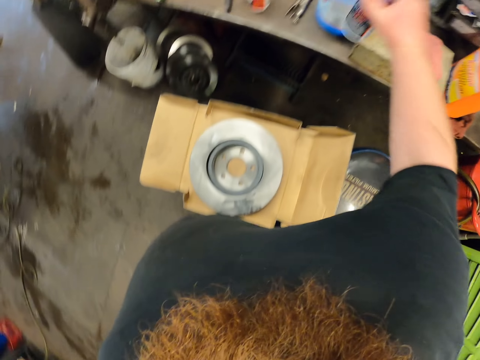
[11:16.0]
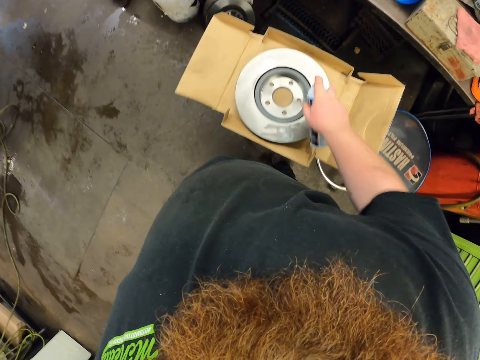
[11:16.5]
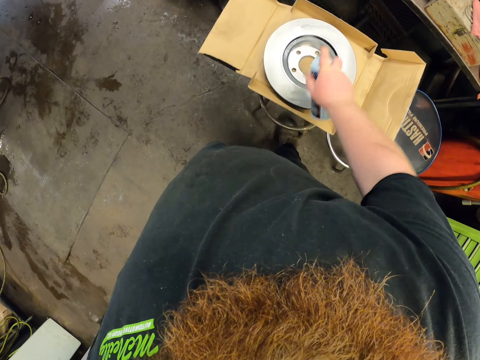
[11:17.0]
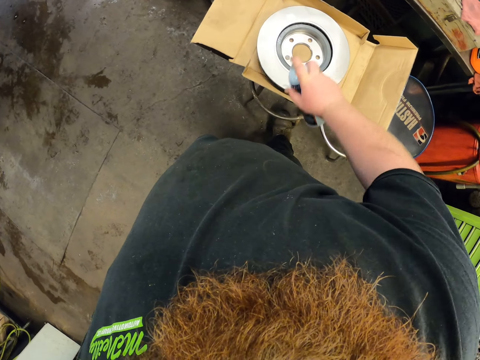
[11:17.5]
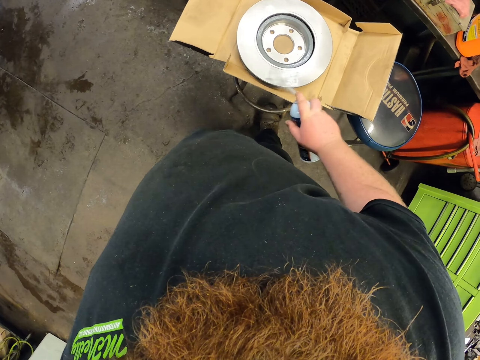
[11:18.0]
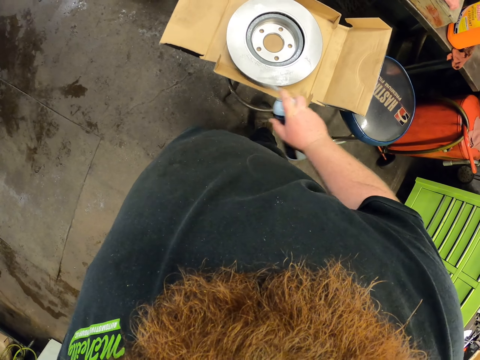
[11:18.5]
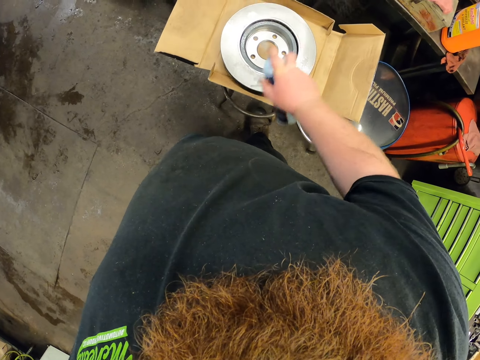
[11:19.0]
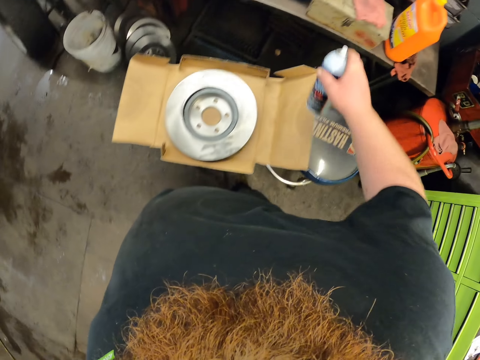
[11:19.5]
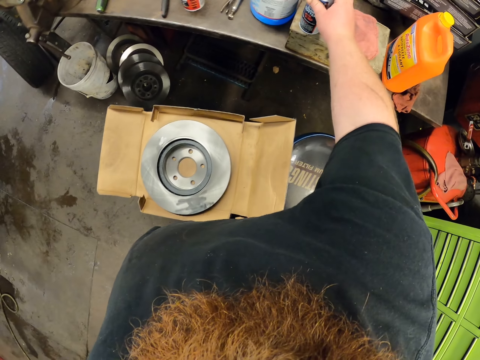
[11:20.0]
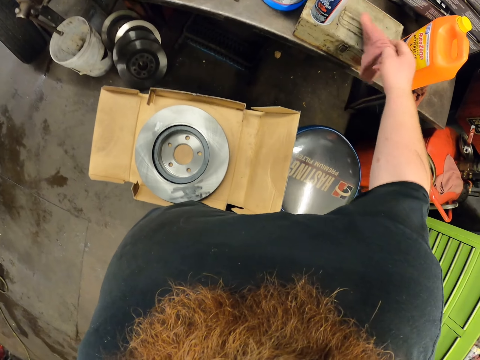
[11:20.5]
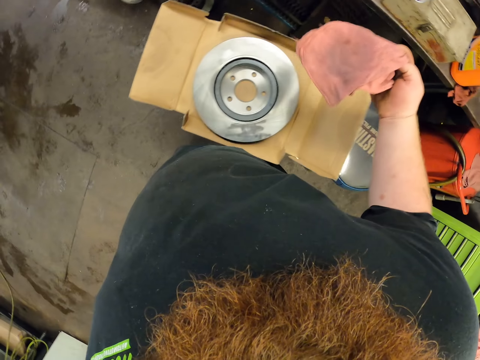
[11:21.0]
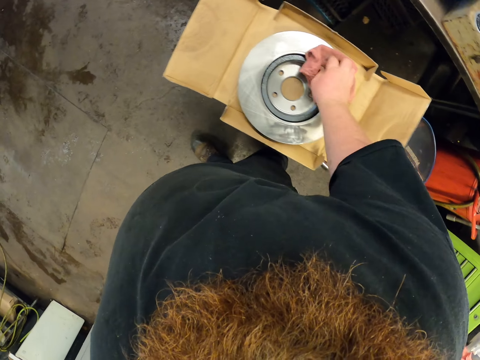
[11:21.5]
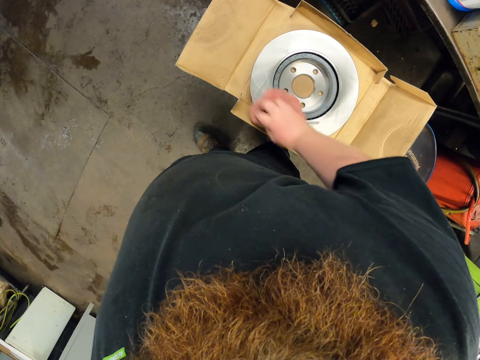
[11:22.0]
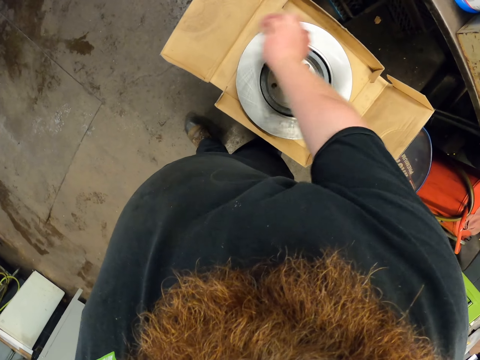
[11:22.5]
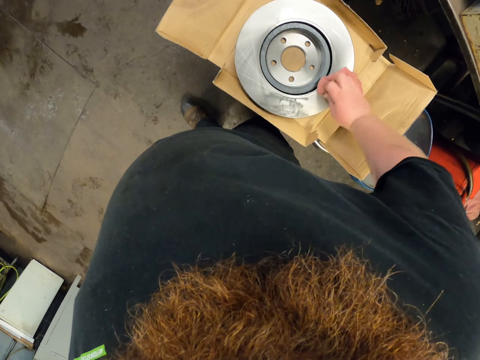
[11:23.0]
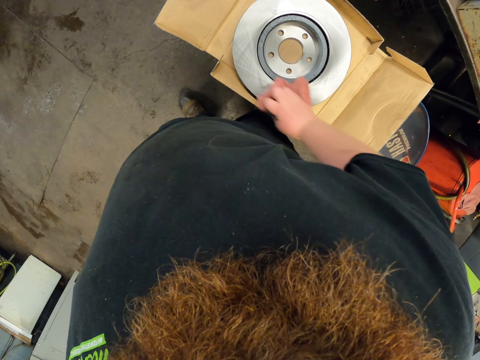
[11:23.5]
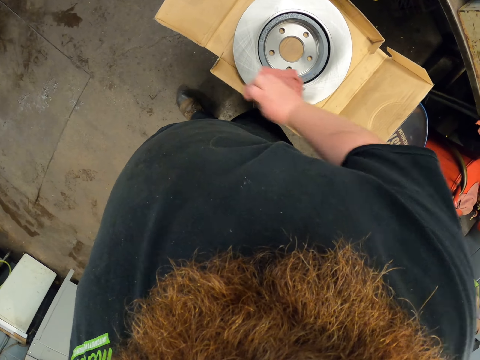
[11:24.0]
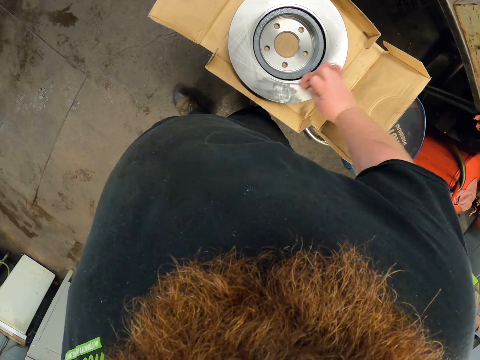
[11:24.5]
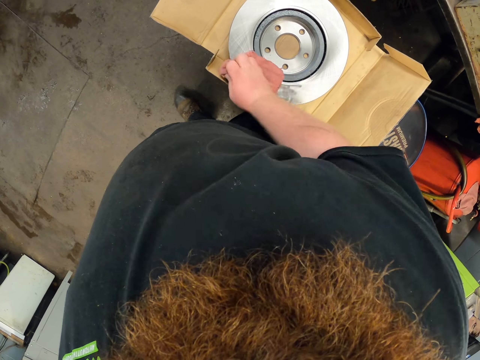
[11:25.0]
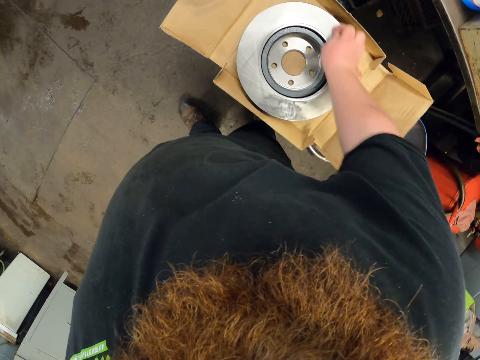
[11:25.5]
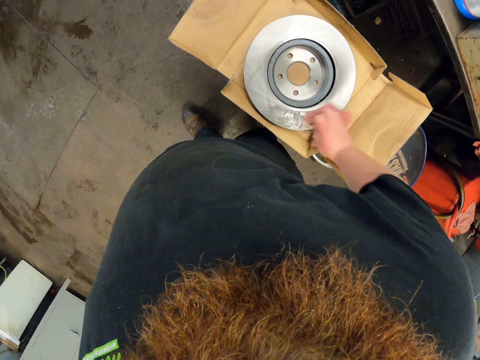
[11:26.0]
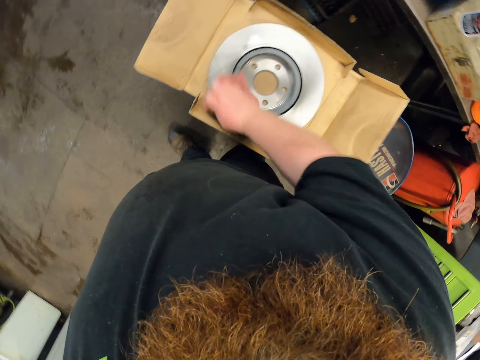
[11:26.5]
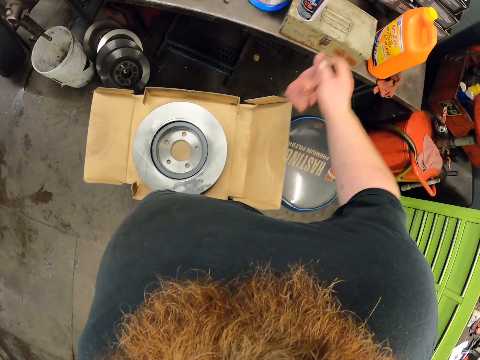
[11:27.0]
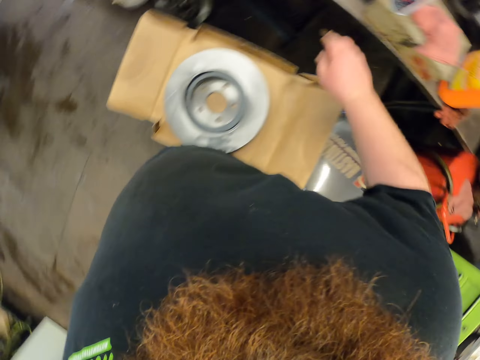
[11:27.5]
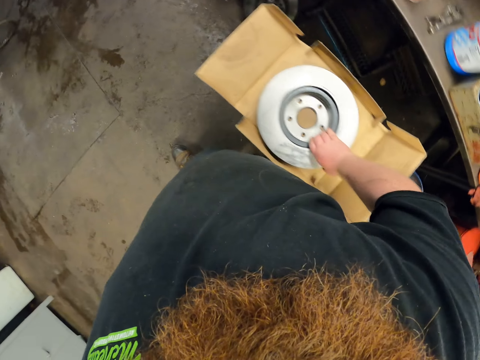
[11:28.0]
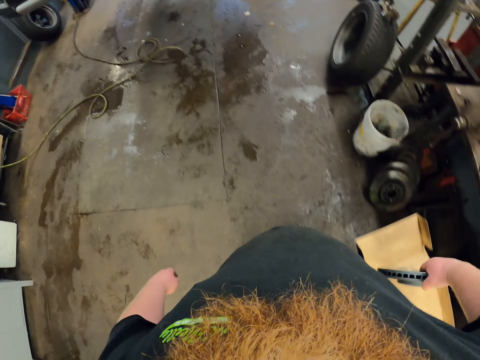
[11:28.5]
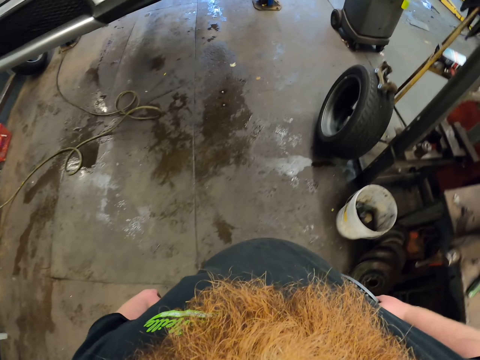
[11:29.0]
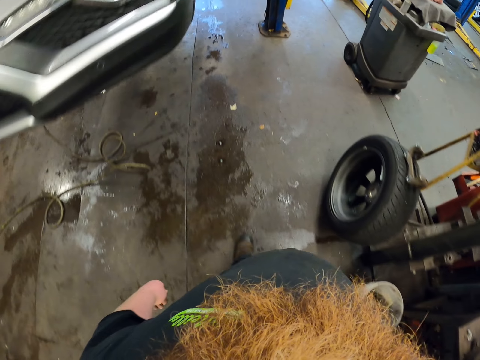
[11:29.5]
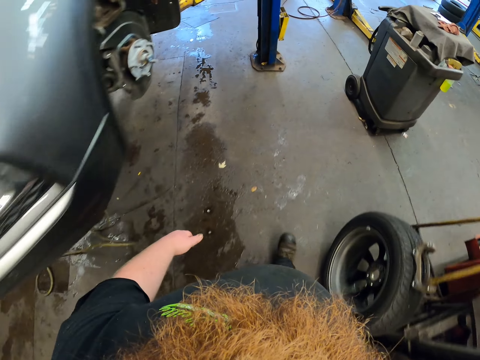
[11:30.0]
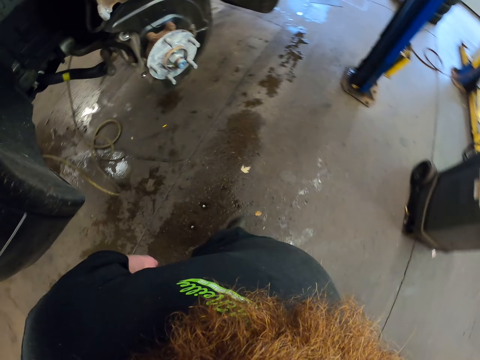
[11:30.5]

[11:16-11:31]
The camera wearer picks up the wheel cleaner, sprays the brake disc and puts the wheel cleaner on the table. They pick up a towel and wipe the brake disc. They wipe the brake disc again. They put the towel on the table, lift the brake disc and walk in the garage.

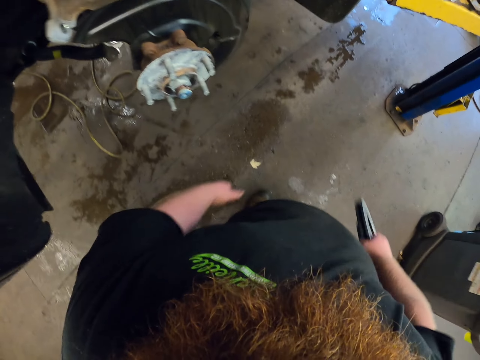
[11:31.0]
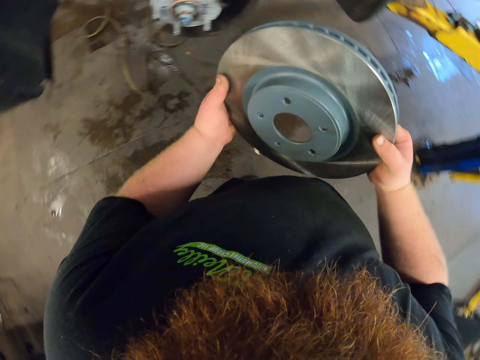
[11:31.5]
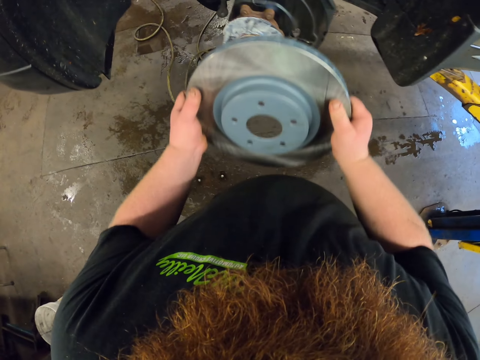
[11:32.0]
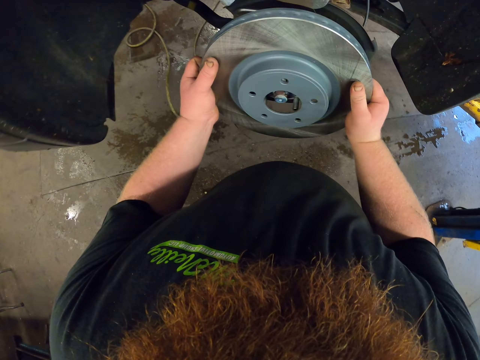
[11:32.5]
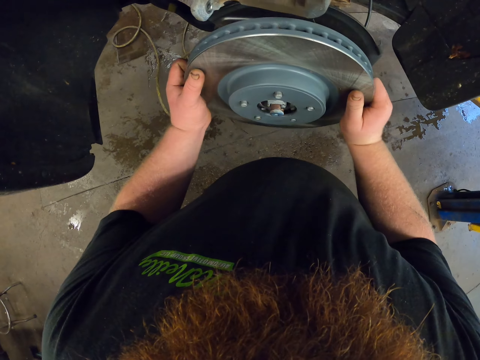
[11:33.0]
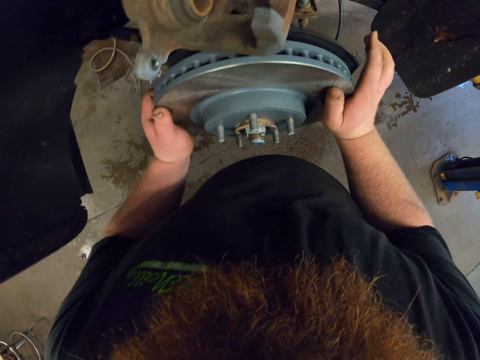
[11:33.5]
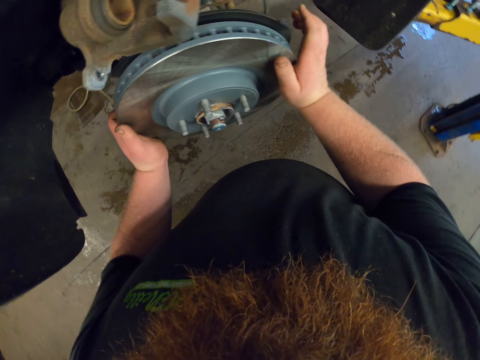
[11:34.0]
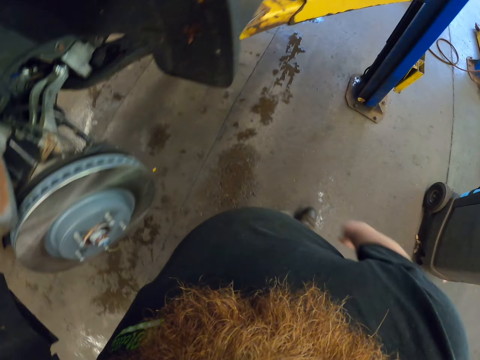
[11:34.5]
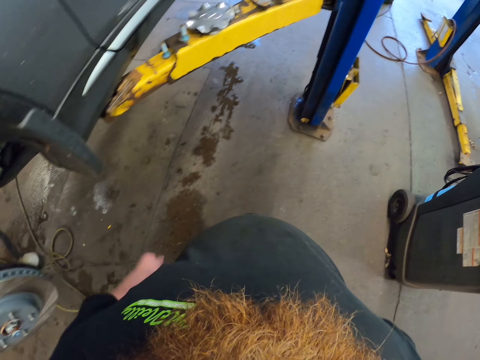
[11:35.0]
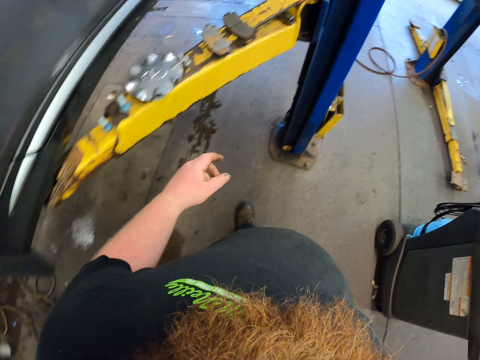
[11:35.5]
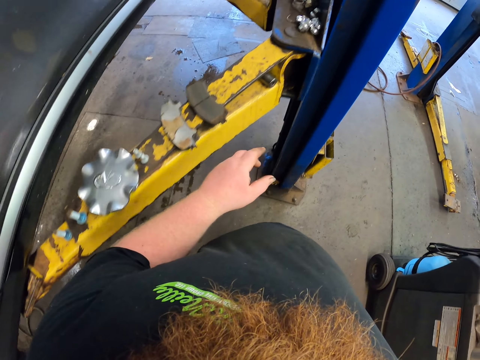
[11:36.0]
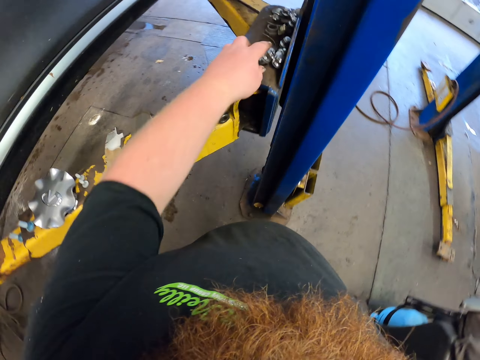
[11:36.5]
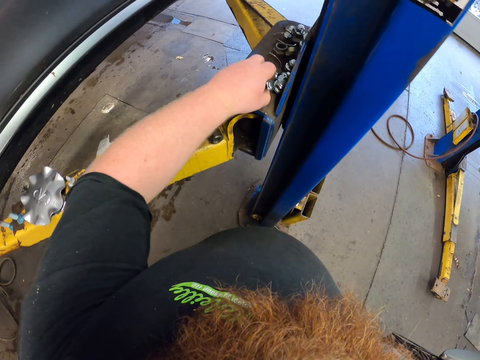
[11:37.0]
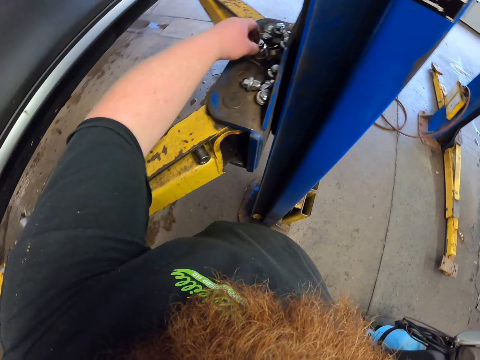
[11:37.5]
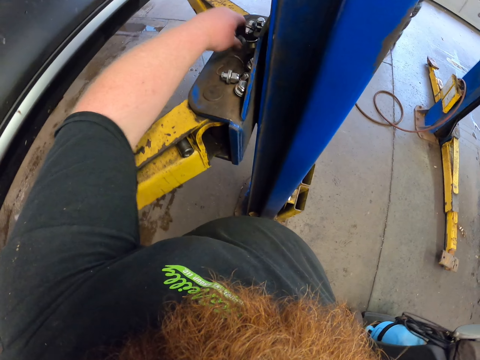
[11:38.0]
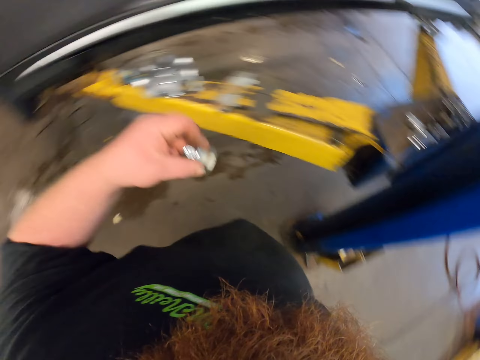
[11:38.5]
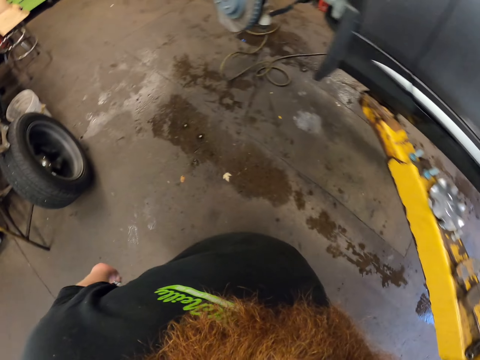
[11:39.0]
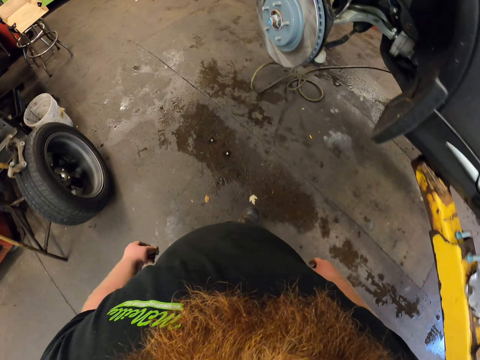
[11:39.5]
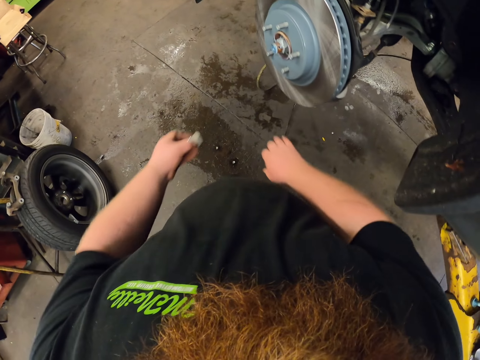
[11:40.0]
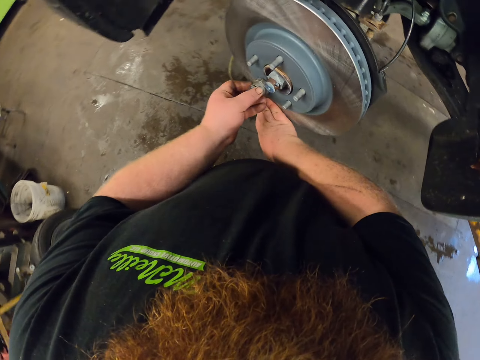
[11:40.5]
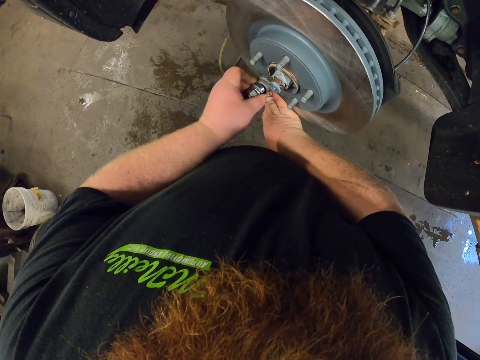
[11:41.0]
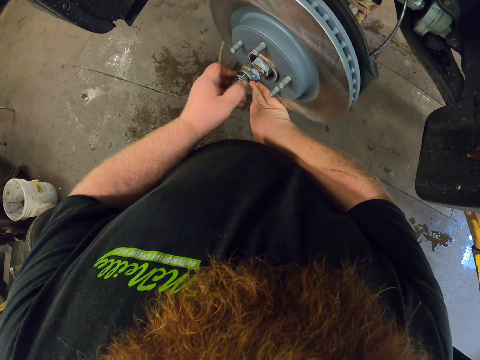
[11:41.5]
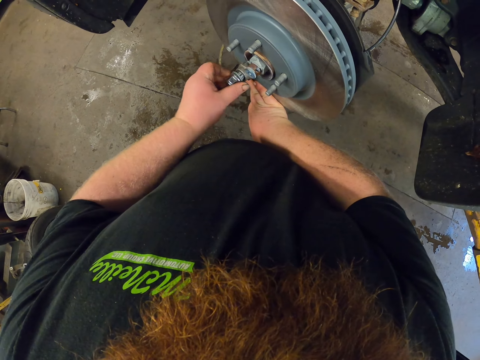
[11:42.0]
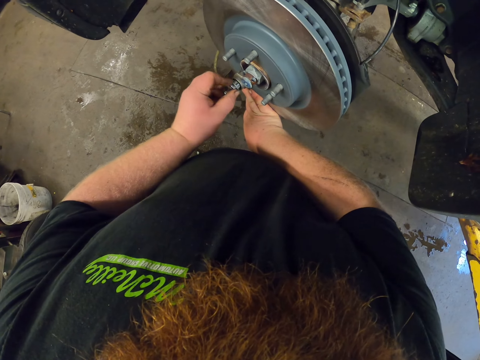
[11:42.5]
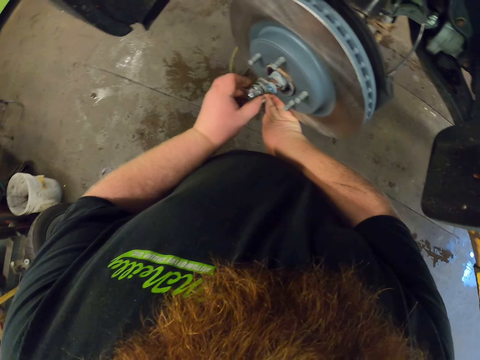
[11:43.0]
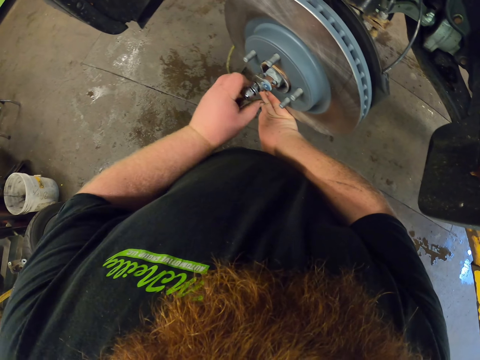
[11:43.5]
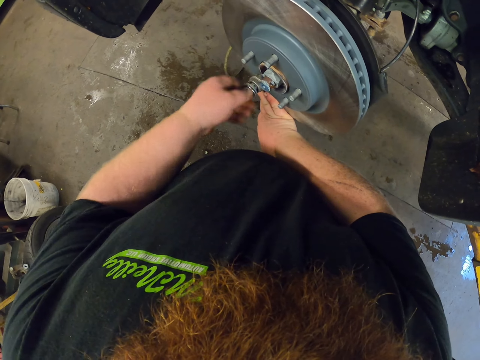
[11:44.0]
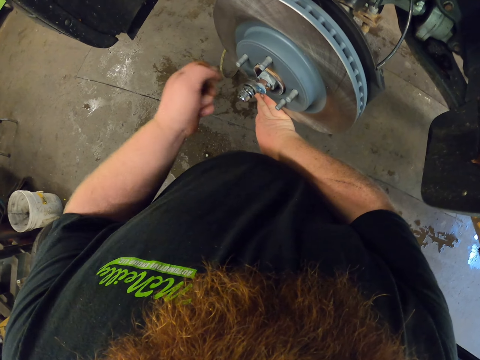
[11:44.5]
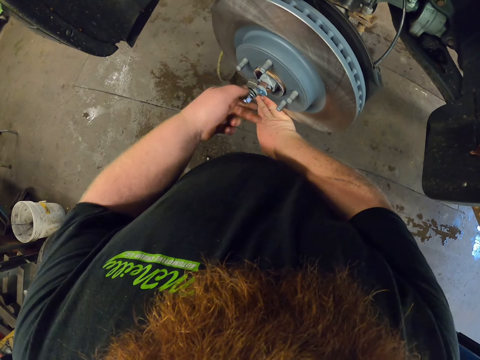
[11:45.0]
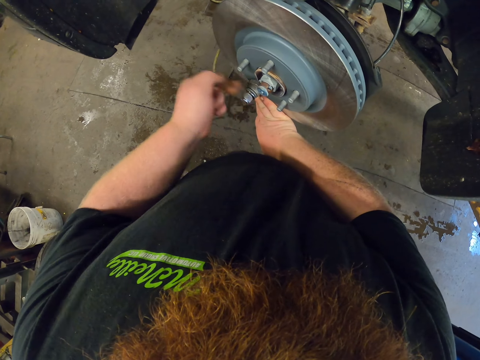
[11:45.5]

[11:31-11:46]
The camera wearer lifts the brake disc with both hands and puts the brake disc on the wheel hub. They move beside the car lift and turn around. They take a nut, move beside the car lift and turn around. They put the nut on the bolt, fasten the nut on the wheel hub and adjust the nut on the bolt.
